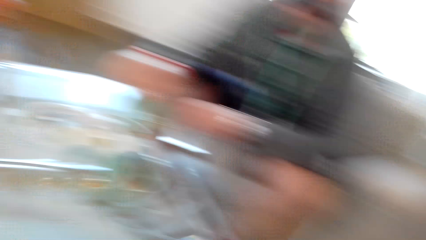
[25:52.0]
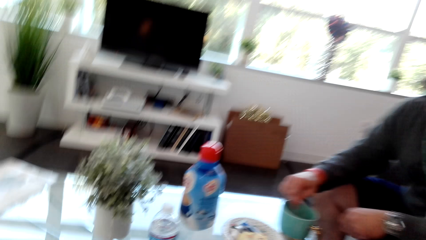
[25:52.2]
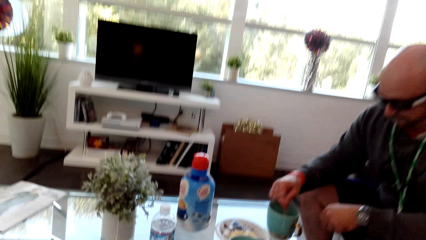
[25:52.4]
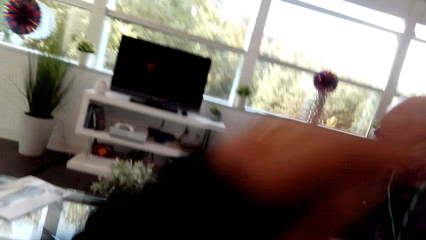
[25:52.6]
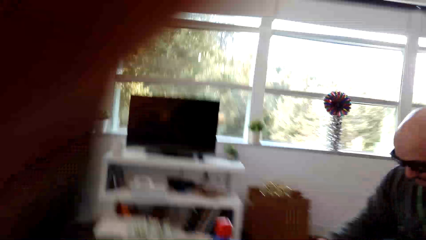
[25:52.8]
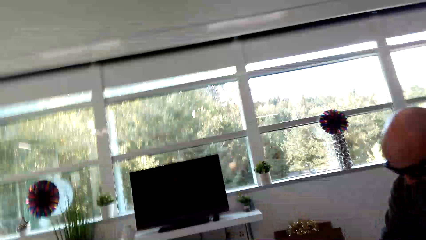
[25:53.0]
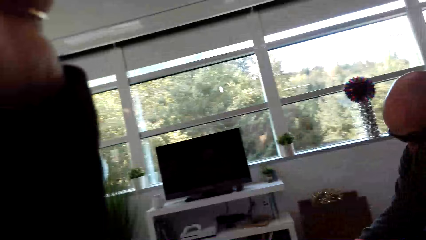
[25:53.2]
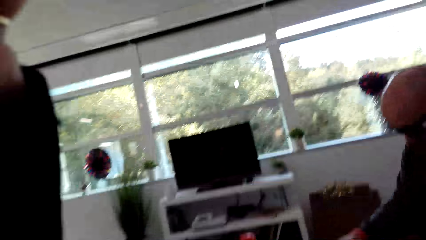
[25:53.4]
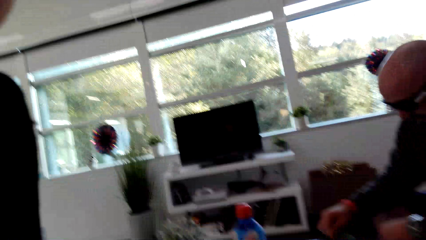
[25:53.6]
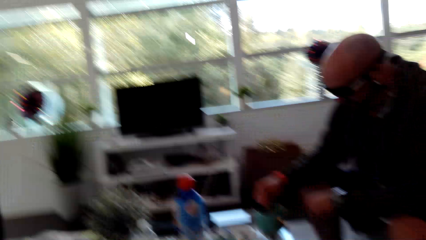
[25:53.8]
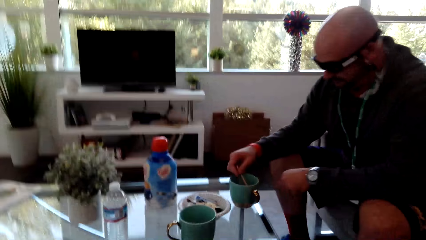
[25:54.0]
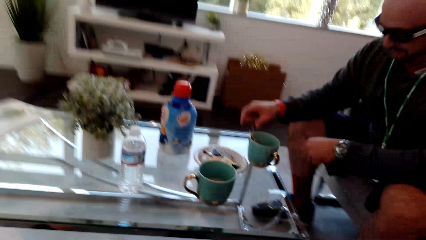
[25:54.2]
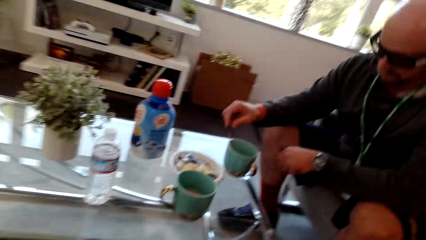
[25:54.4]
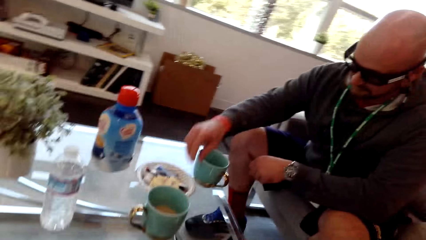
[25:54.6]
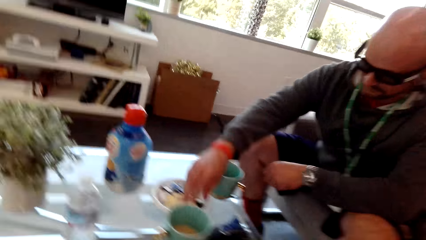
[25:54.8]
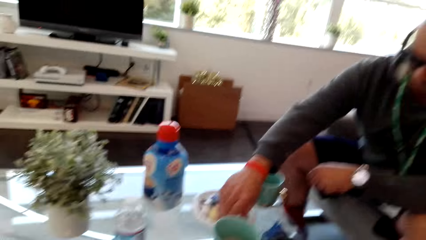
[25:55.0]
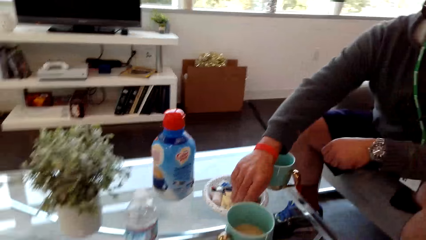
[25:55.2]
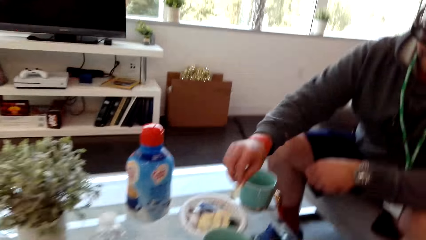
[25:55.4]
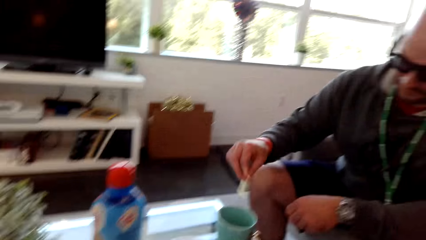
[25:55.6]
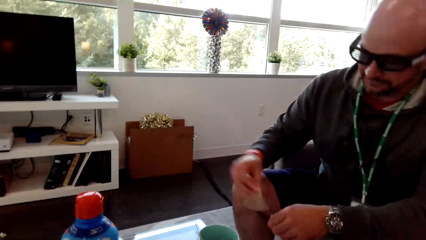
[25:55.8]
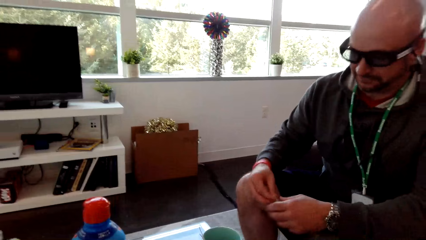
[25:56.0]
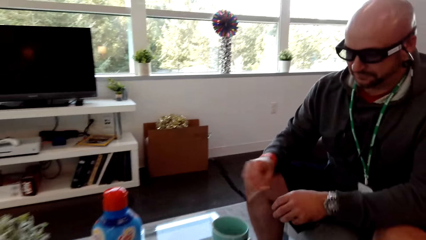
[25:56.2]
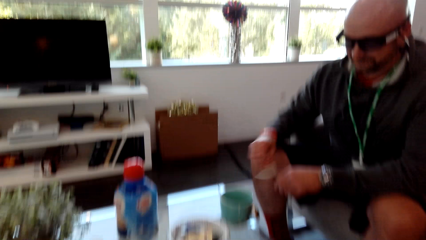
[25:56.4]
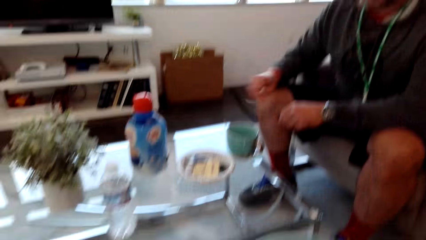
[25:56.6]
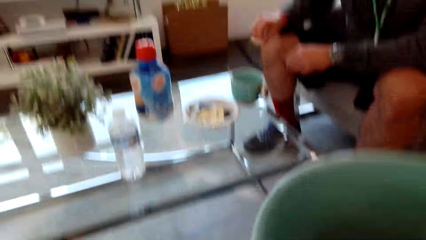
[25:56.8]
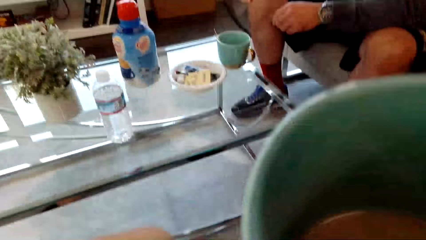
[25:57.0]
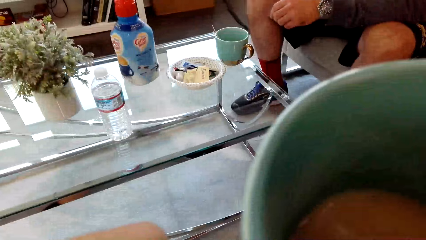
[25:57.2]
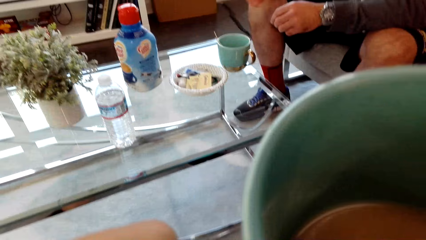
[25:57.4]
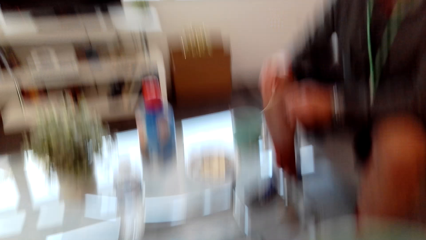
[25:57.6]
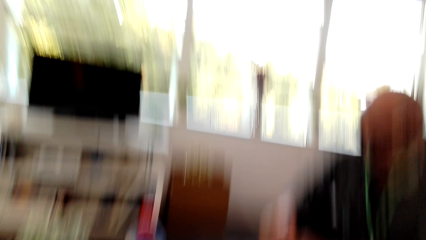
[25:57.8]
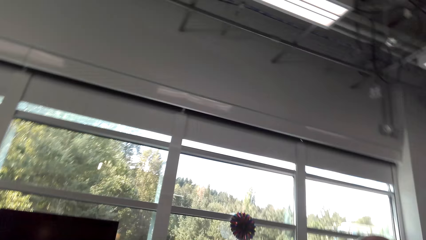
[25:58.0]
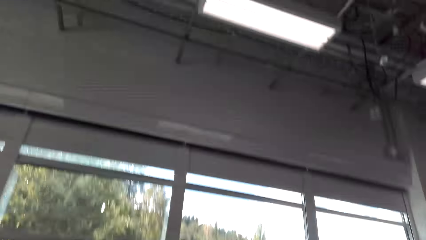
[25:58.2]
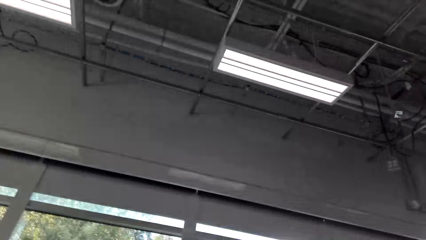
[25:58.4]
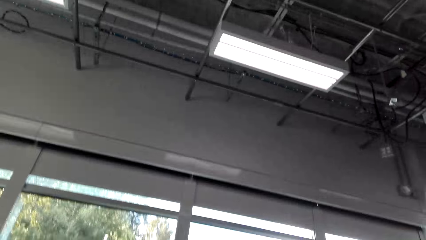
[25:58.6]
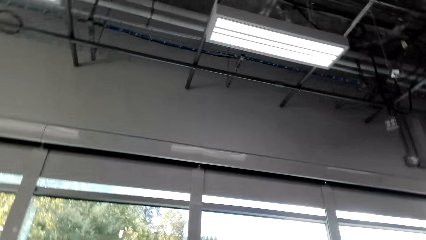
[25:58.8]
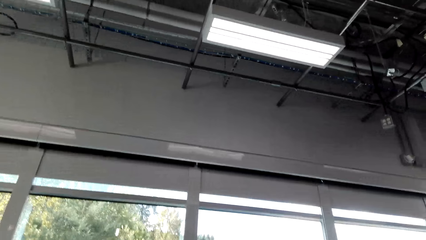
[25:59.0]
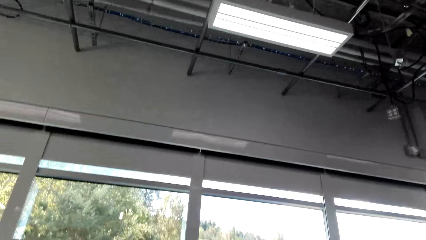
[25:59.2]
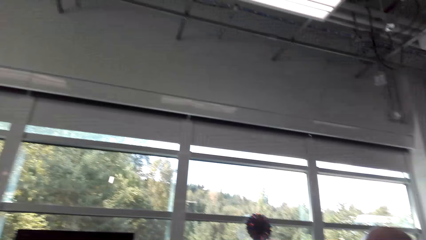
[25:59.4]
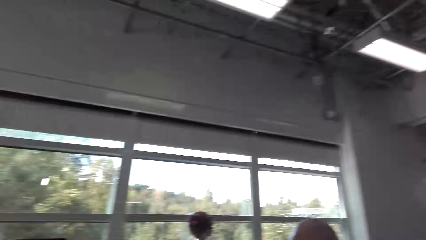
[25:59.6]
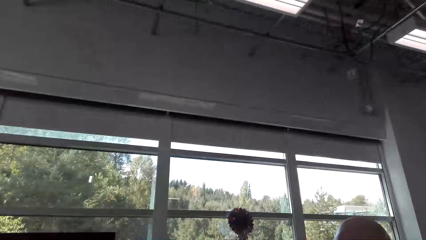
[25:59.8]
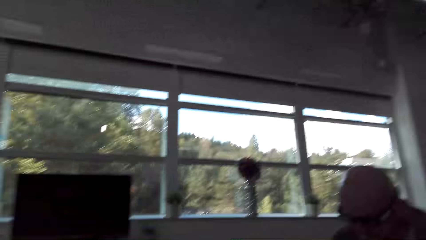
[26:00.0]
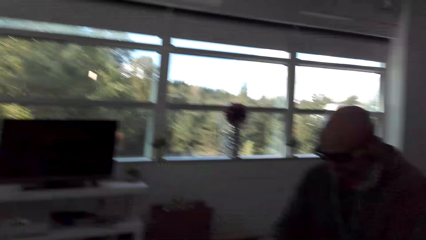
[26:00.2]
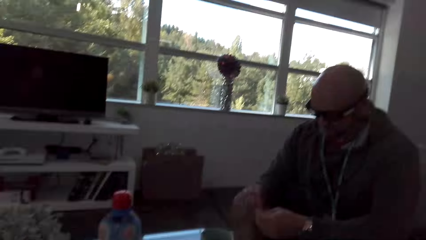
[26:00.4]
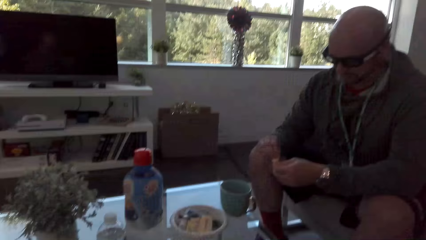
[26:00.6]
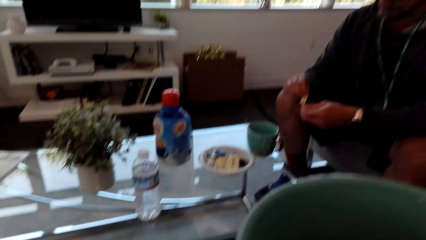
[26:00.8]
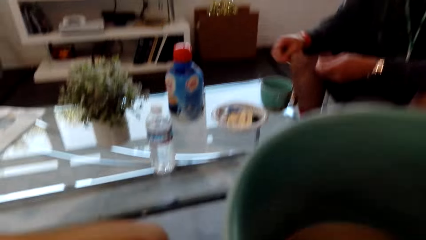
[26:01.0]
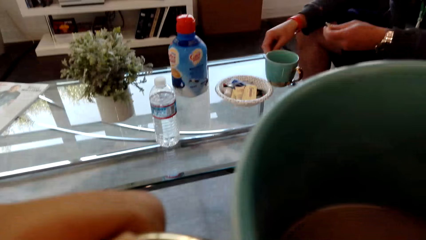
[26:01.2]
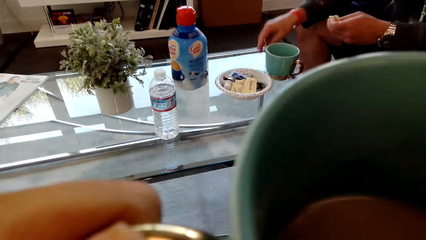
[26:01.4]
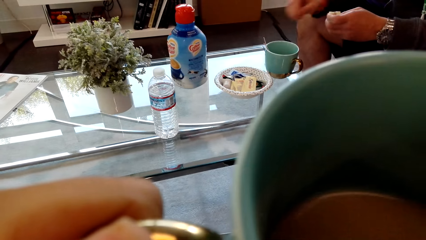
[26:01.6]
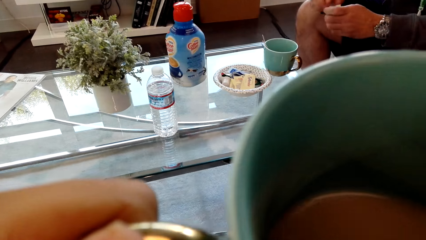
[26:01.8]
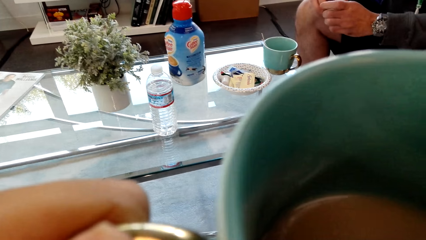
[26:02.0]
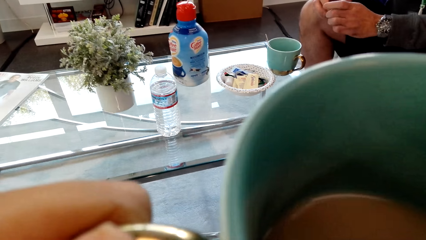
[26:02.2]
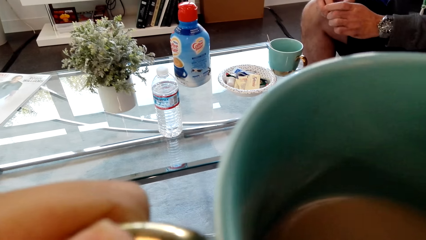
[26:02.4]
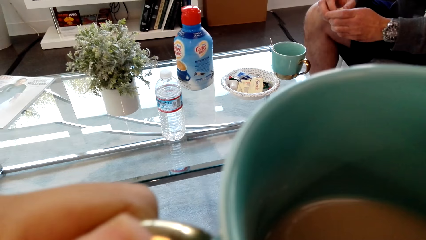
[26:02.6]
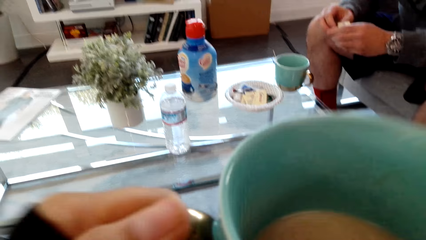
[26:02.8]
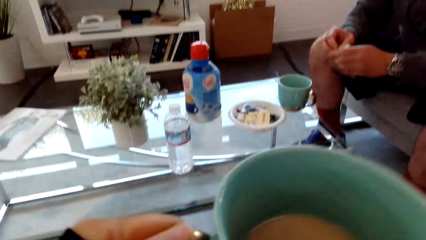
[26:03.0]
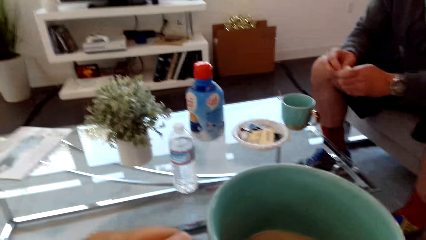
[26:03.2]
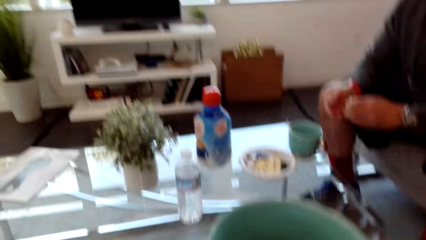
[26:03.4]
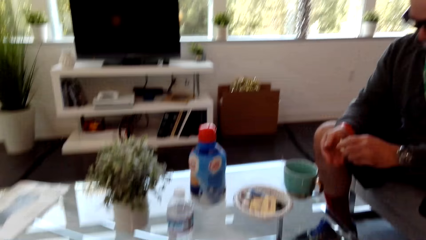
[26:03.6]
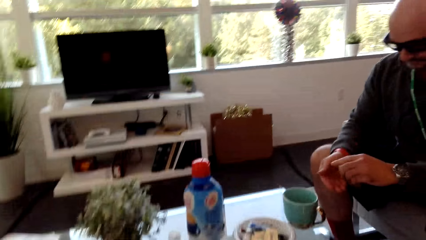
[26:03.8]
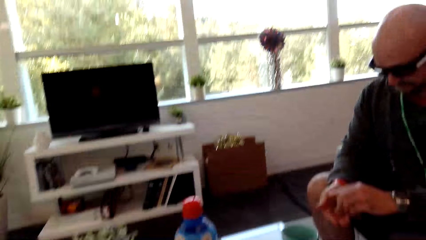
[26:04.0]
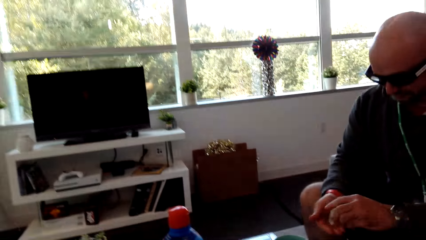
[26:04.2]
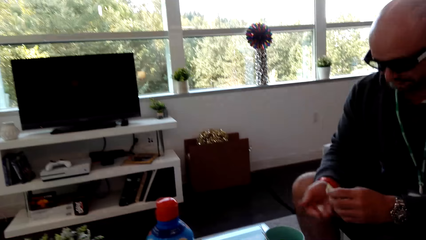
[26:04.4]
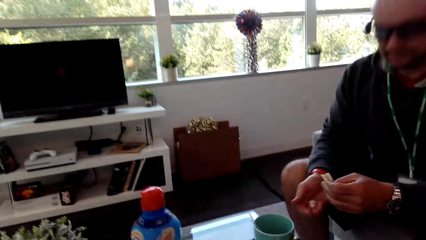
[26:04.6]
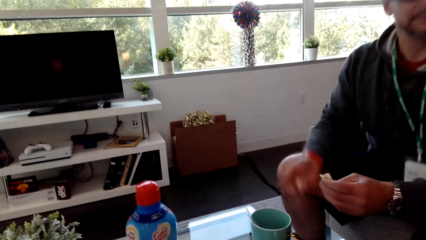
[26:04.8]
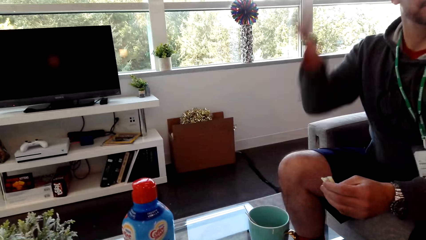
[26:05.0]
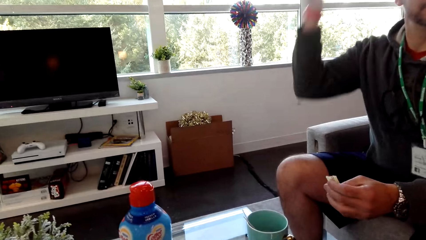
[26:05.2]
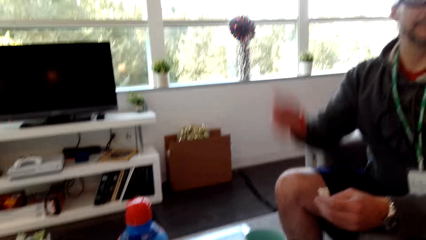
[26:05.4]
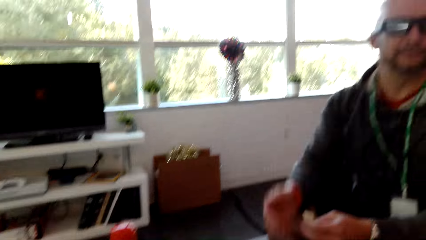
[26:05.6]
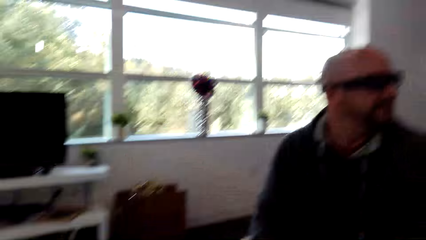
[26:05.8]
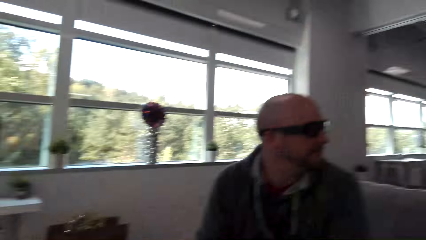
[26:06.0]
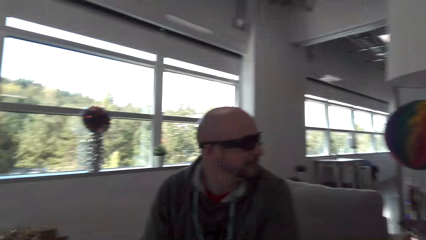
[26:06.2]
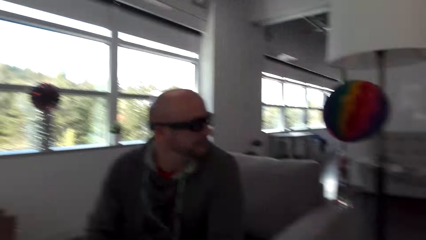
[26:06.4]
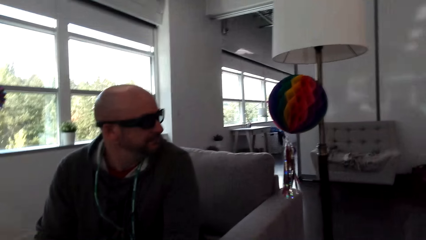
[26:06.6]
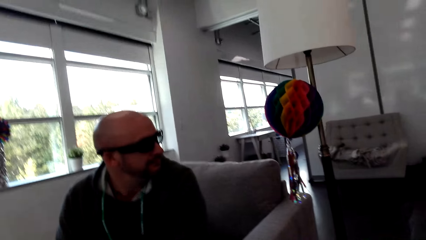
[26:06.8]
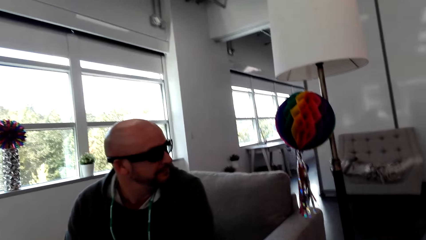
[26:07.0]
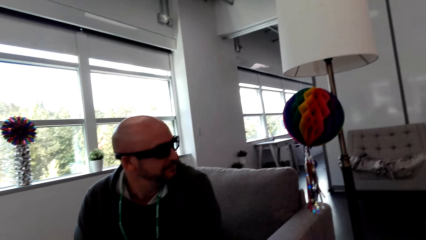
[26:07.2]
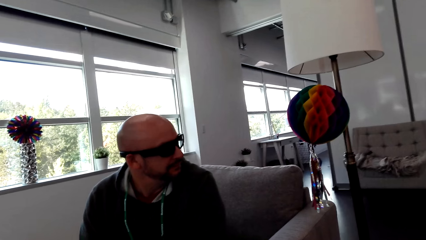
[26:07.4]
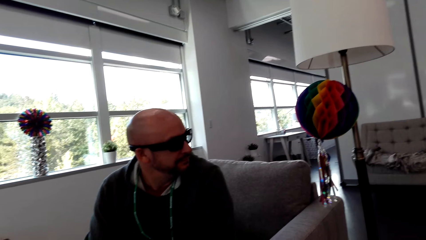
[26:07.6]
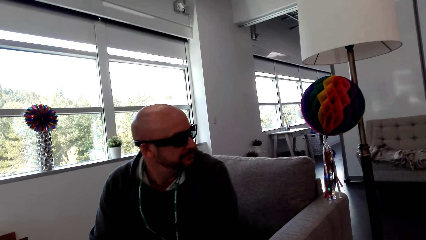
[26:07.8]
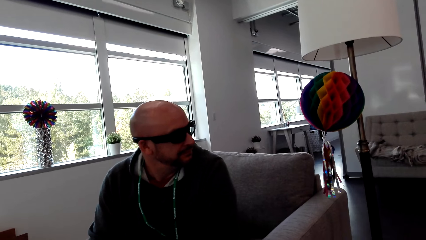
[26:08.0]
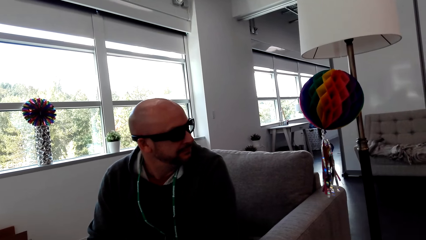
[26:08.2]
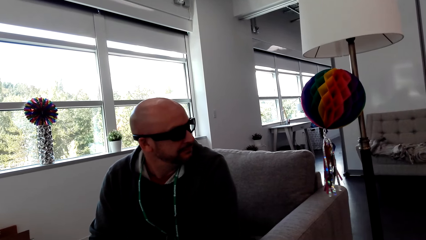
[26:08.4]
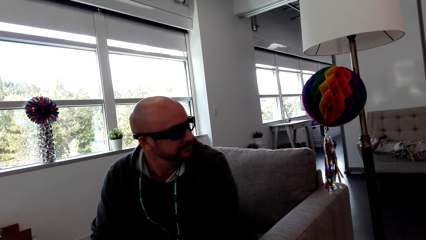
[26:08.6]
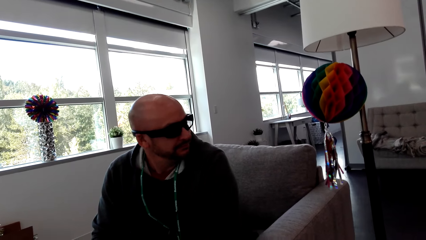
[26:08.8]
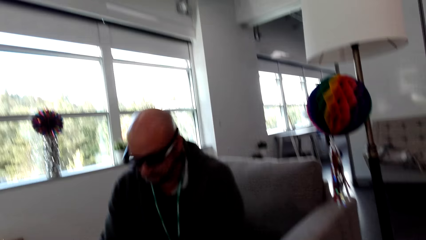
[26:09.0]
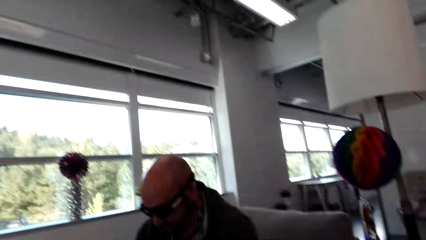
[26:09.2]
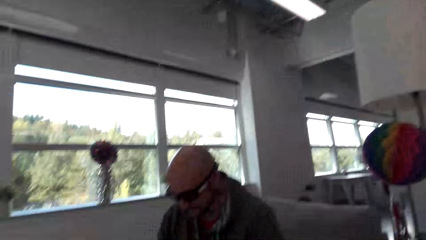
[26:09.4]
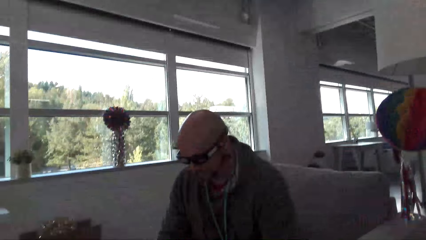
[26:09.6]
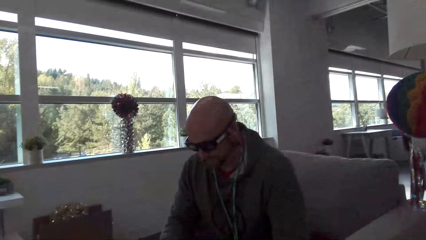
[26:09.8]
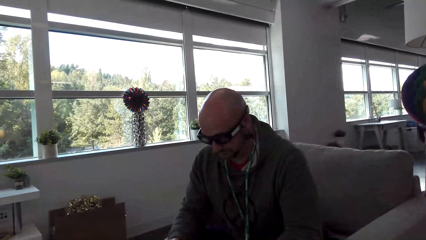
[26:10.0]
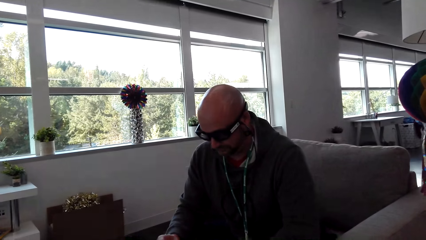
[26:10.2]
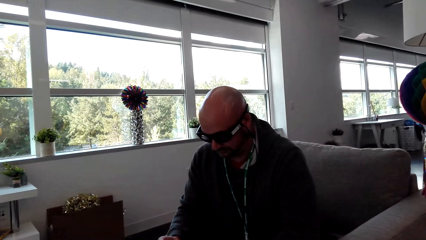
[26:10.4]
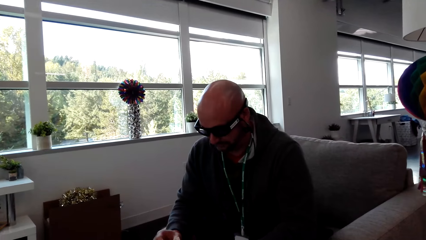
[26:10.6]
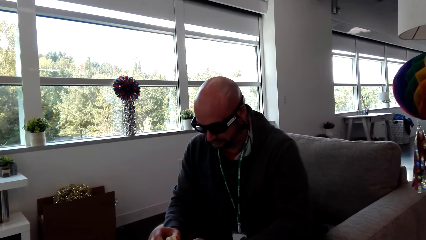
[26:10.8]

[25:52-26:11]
The camera wearer moves their hand. A man picks up something. The camera wearer converses with the man. The man unwraps a sugar packet. The man shakes something. The man puts something on the right hand. The man throws something.
